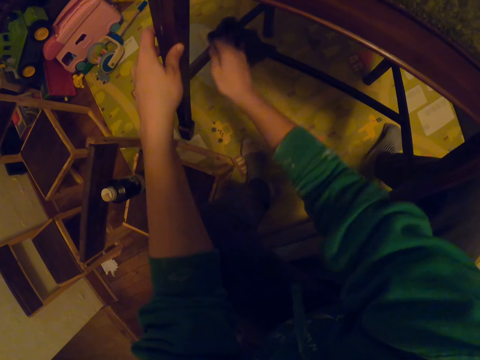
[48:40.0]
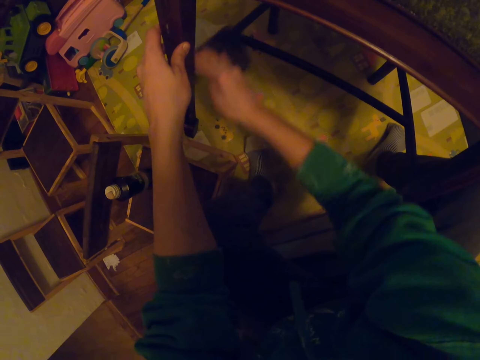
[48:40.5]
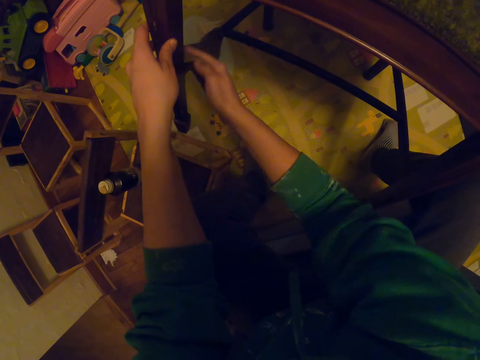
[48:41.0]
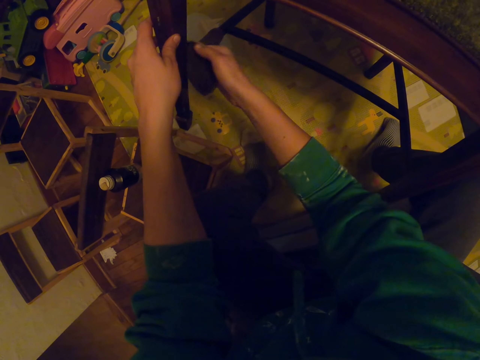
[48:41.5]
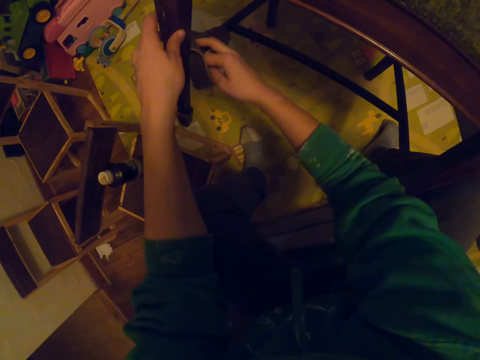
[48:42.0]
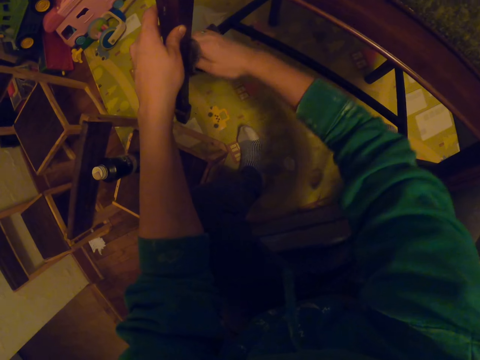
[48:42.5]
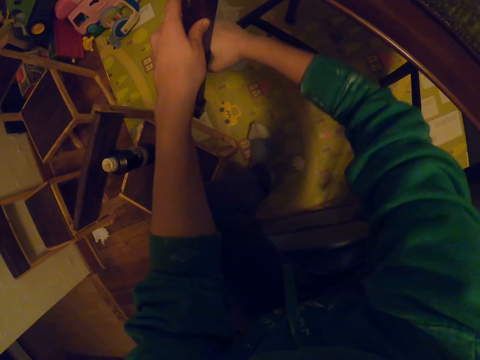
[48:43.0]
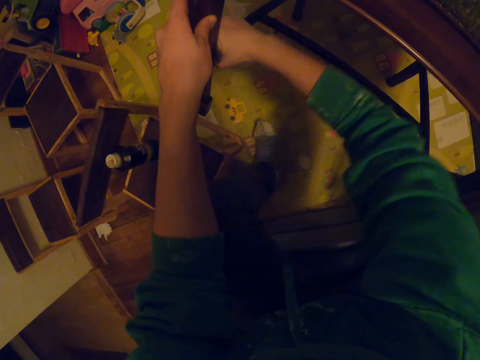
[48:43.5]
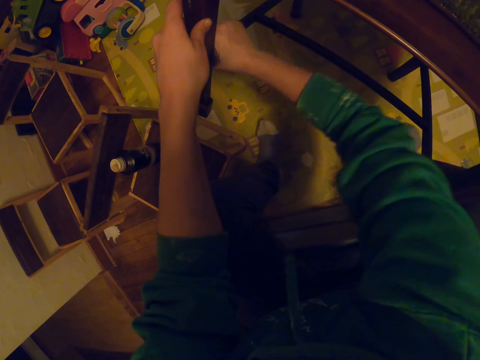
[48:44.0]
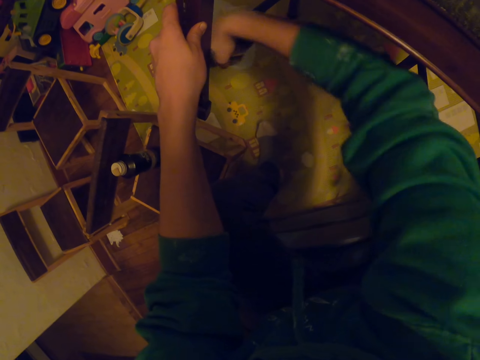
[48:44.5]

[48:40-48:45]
The camera wearer wipes the chair.

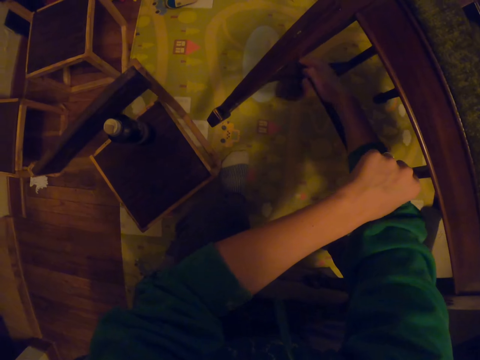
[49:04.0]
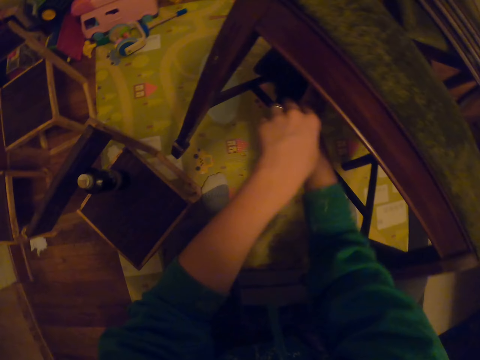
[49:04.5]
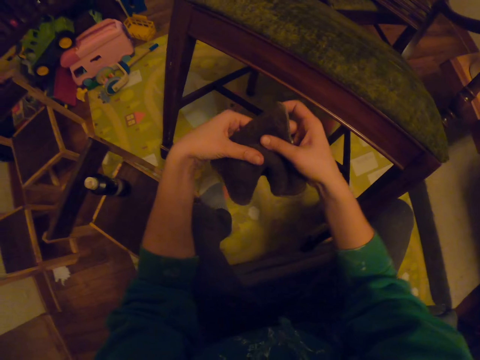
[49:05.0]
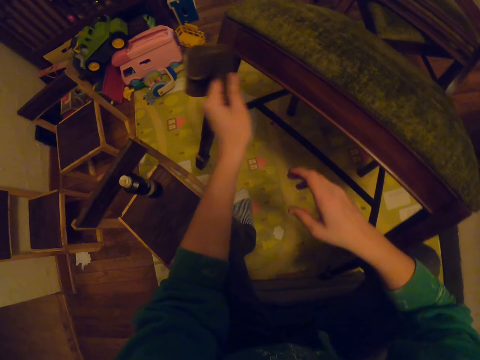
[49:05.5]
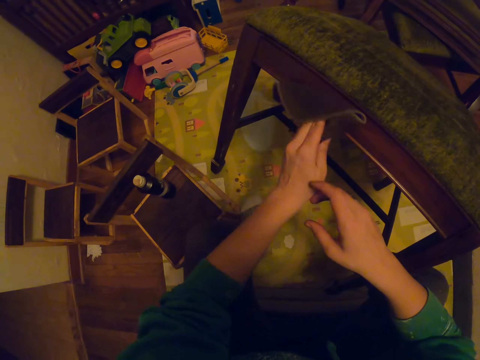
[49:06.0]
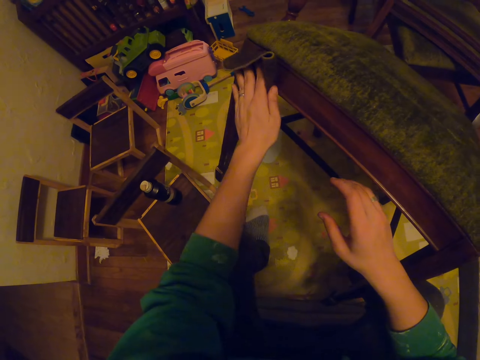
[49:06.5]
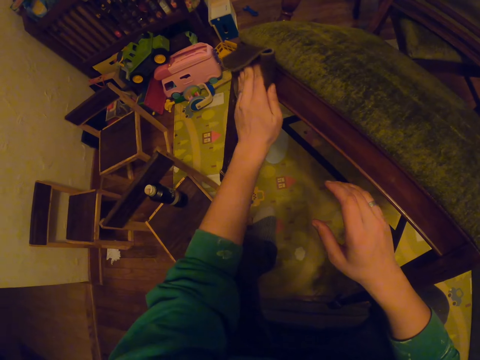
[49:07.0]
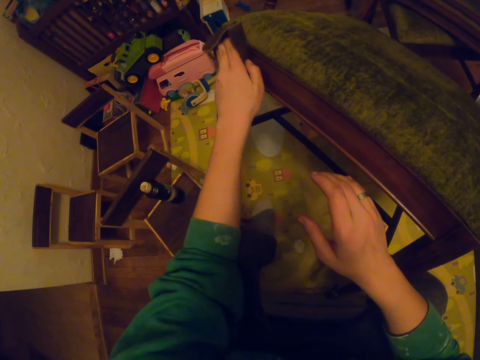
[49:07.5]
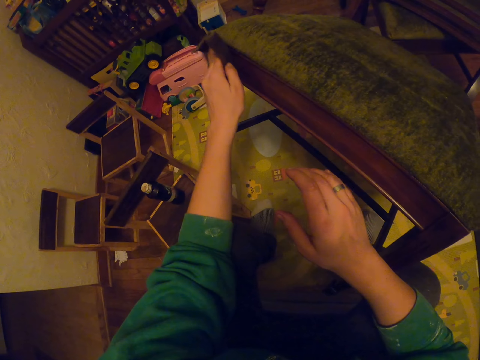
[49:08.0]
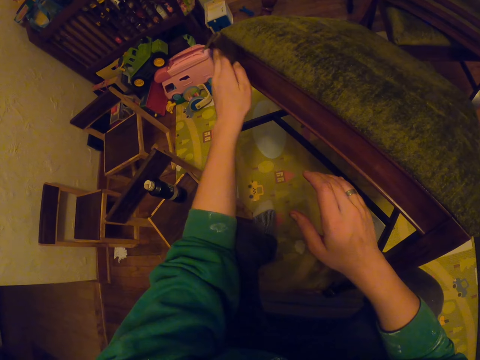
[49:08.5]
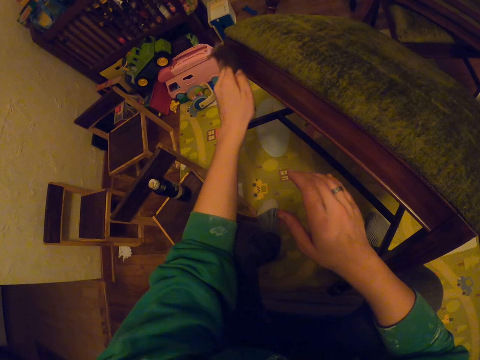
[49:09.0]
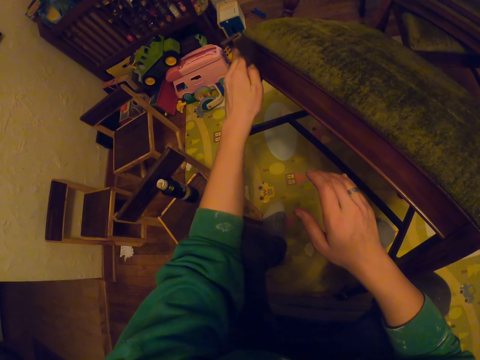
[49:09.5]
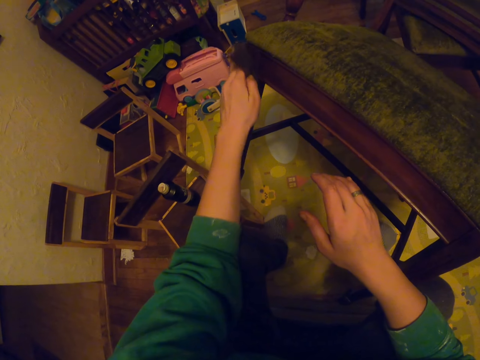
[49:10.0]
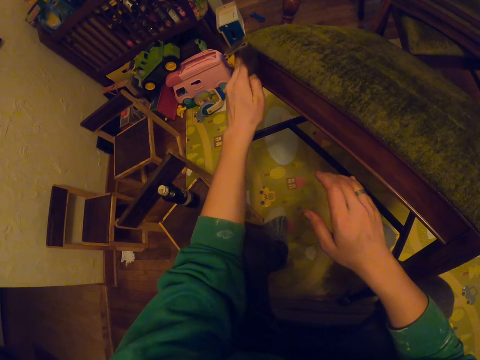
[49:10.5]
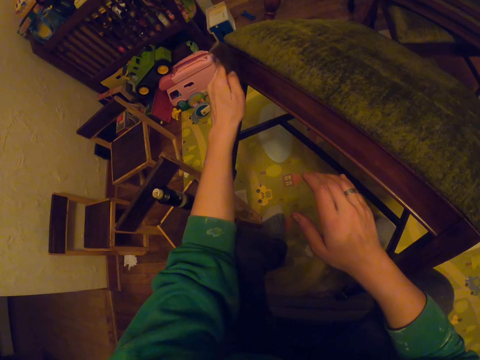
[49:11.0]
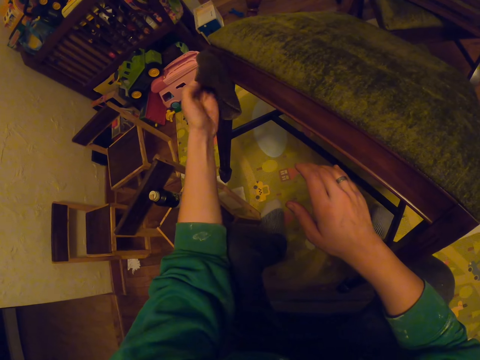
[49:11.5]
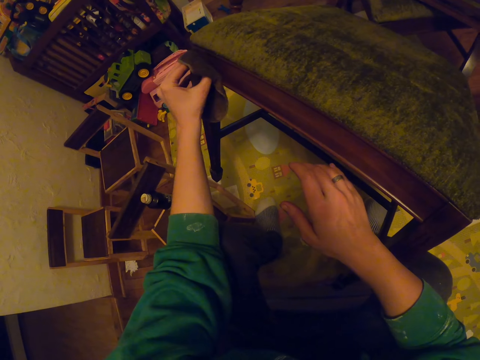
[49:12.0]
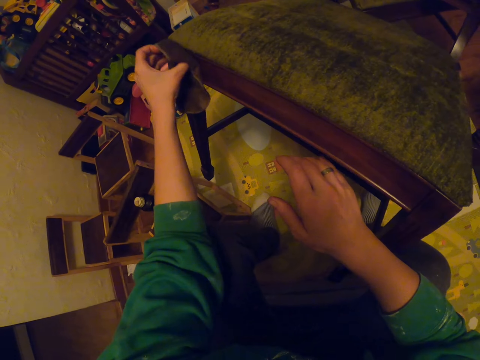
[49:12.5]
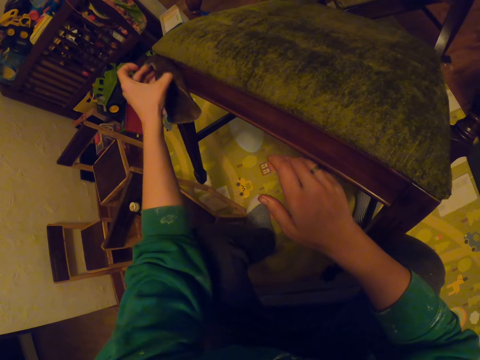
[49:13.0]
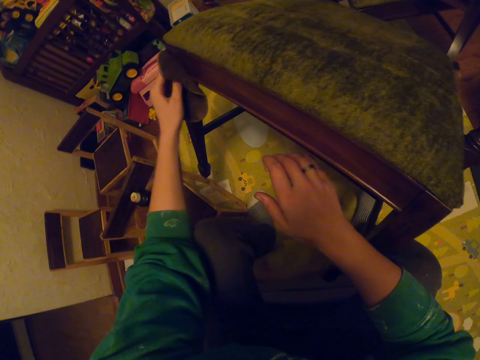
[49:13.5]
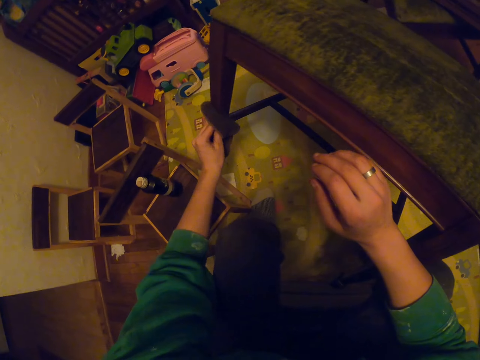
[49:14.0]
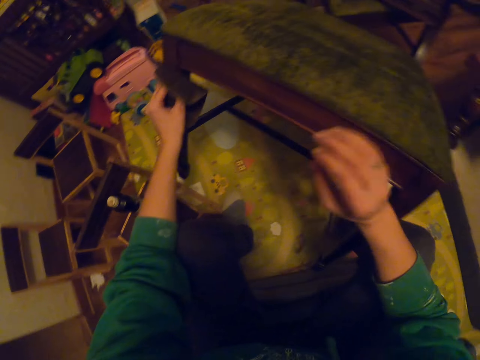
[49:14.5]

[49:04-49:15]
The camera wearer passes the towel to the left hand. They wipe the chair.

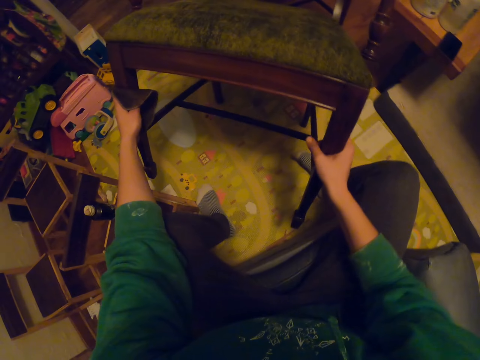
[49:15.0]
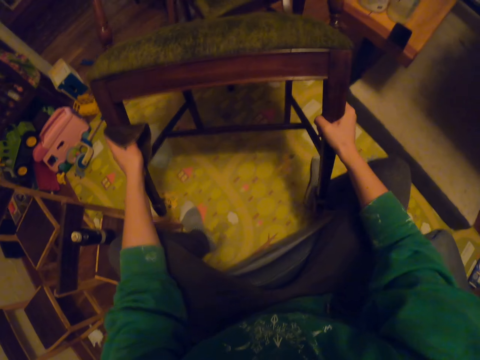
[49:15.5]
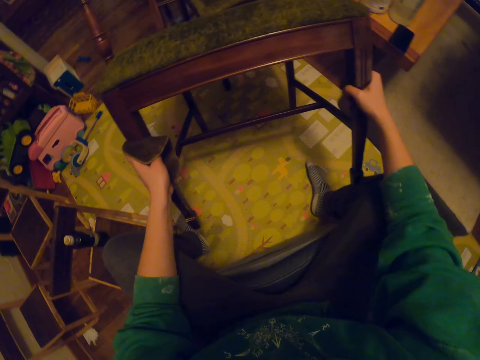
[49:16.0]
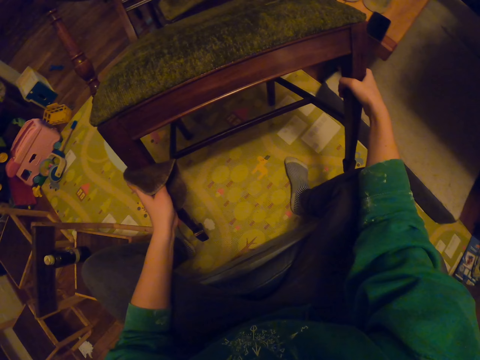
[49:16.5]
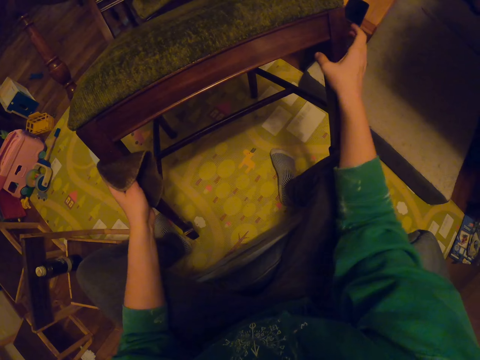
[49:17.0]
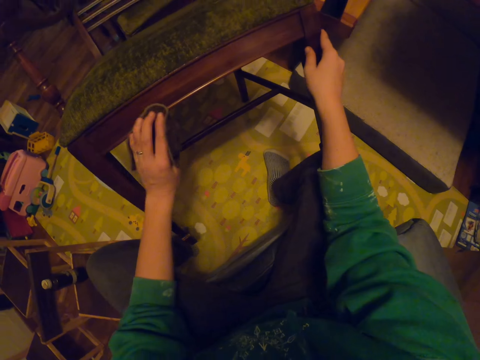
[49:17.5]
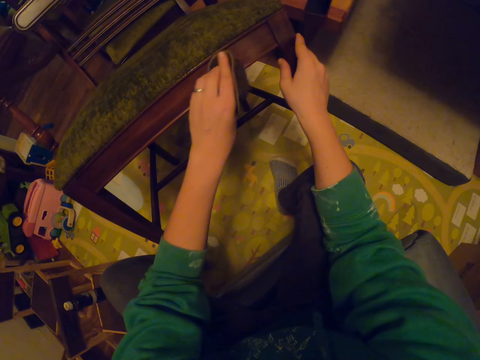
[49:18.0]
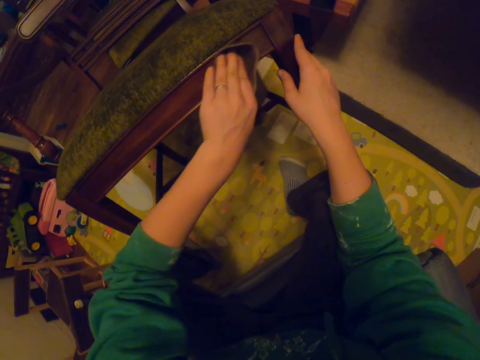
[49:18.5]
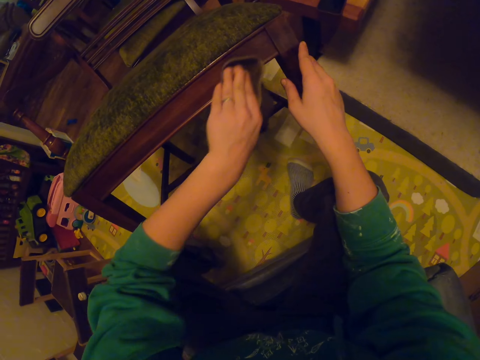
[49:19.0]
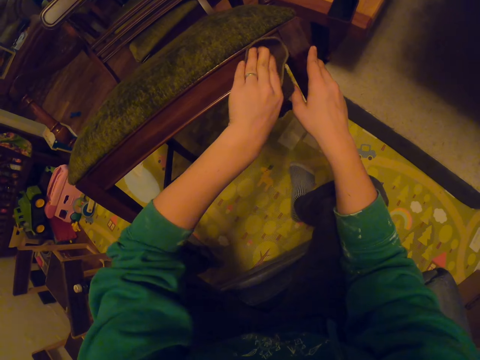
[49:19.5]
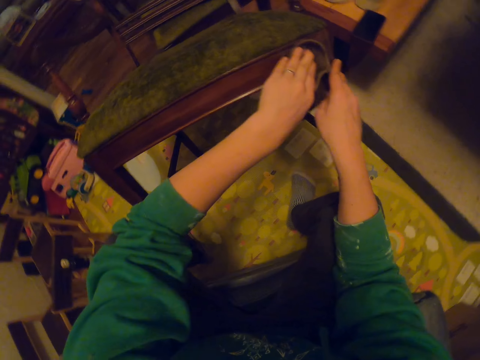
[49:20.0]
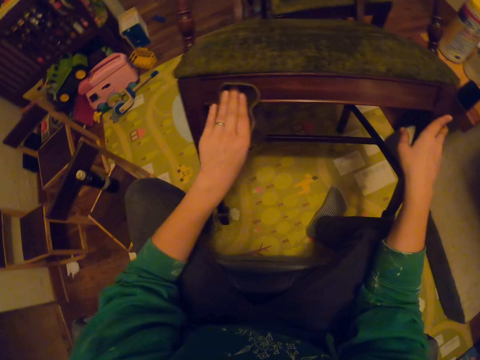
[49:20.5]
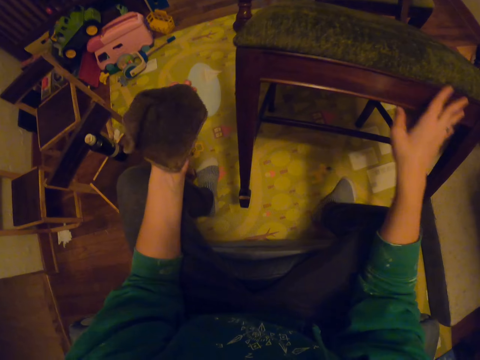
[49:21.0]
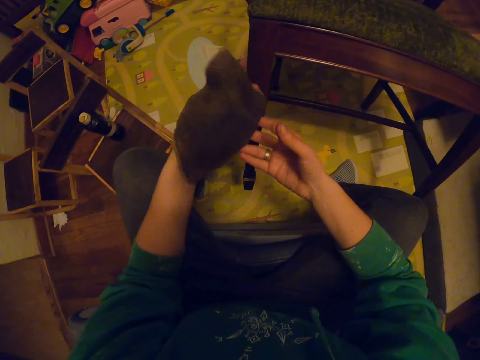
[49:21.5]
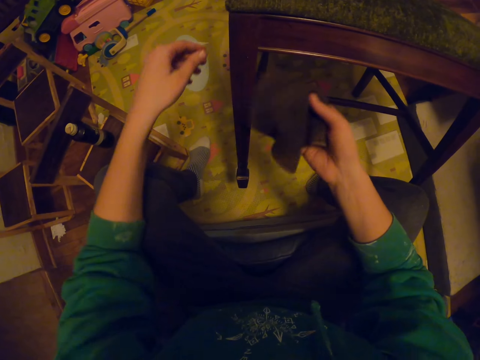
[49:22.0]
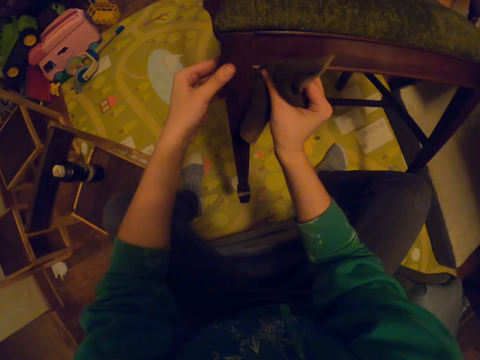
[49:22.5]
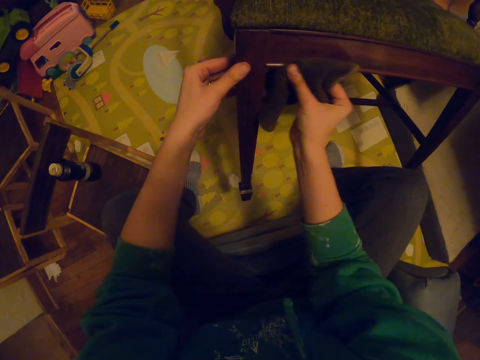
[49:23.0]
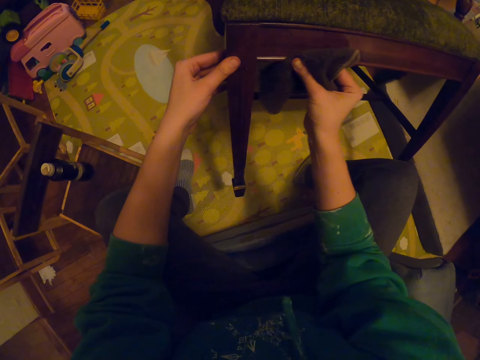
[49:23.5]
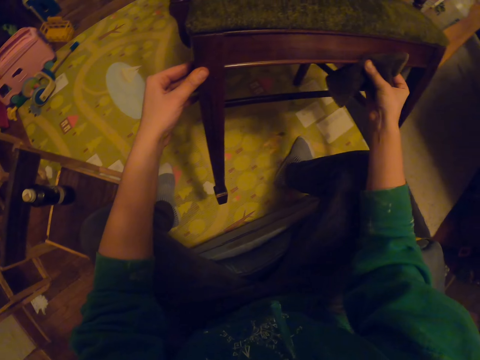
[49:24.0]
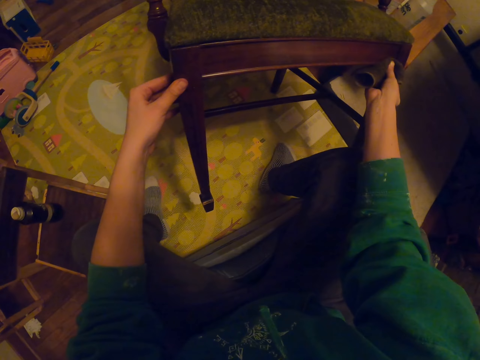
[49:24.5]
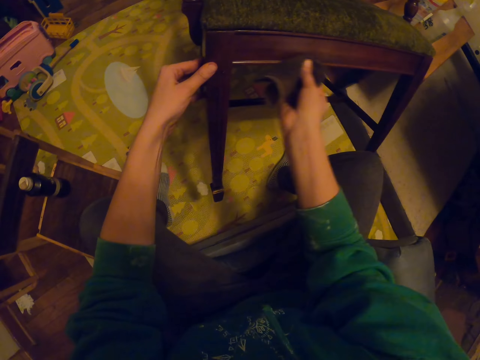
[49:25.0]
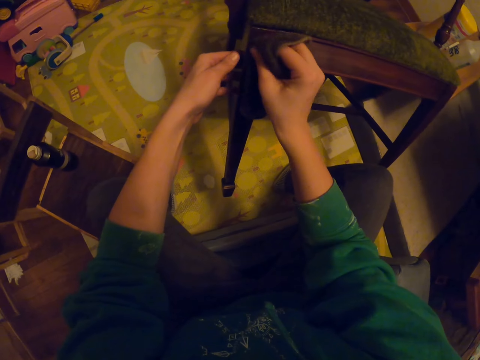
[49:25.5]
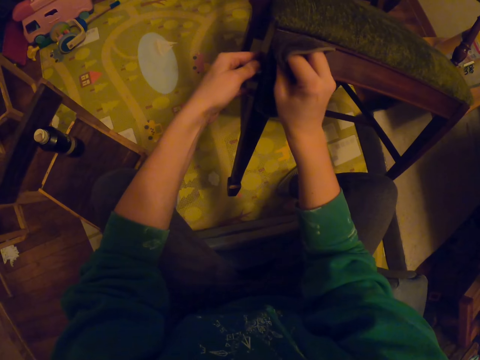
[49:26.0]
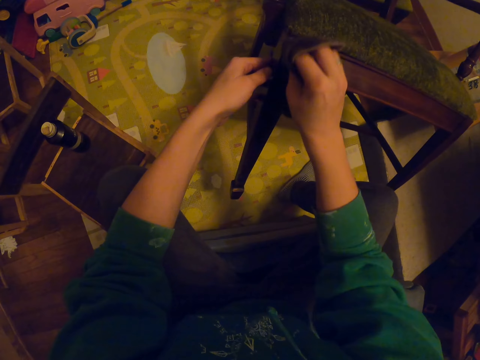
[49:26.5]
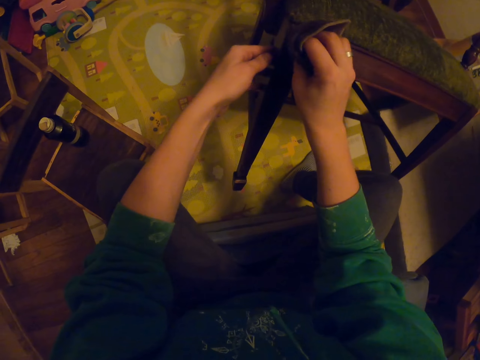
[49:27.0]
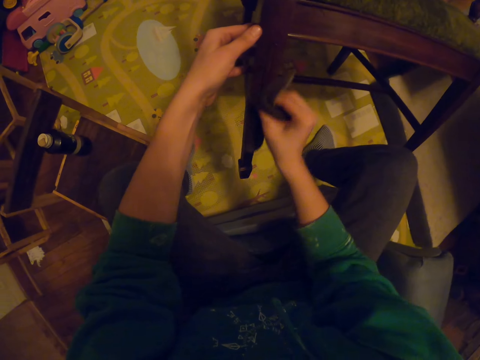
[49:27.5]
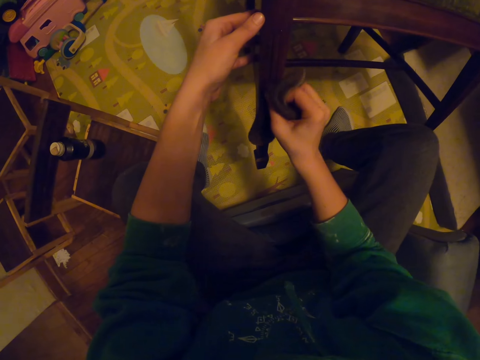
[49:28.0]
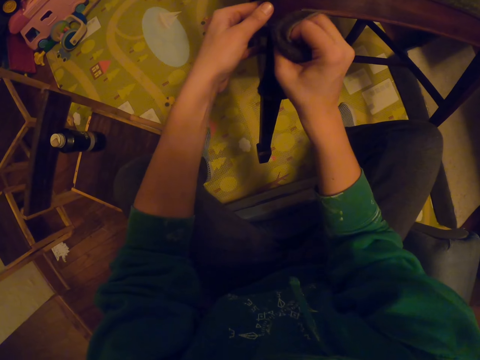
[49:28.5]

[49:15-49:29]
The camera wearer moves the chair. They wipe the chair. They pass the towel to the right hand. They wipe the chair.
